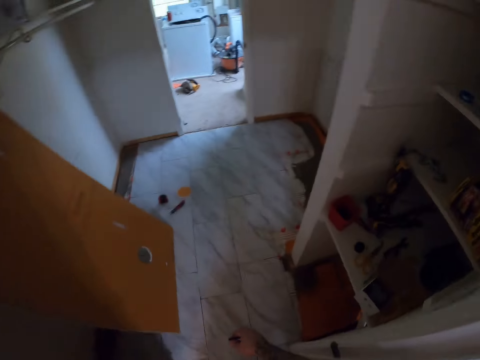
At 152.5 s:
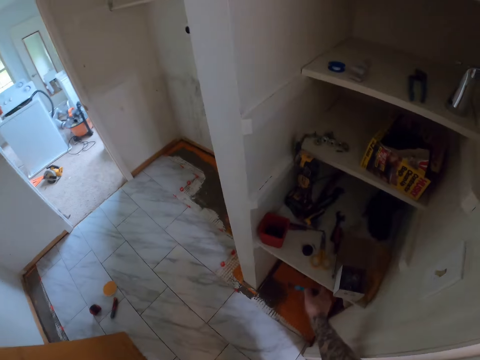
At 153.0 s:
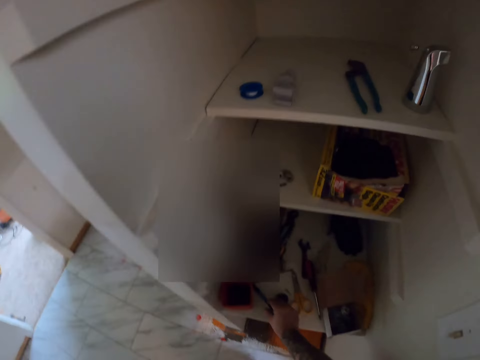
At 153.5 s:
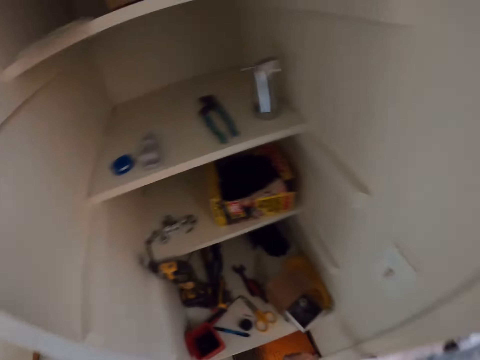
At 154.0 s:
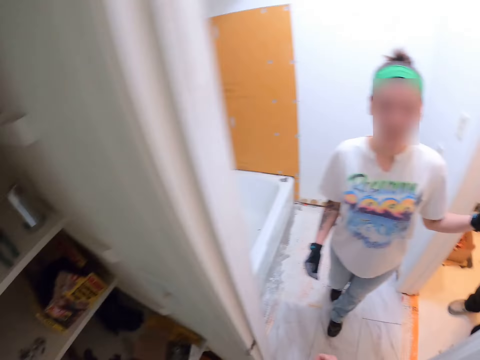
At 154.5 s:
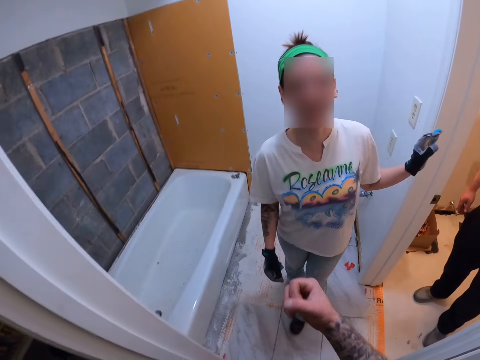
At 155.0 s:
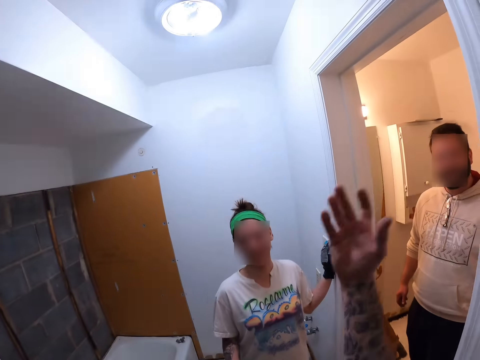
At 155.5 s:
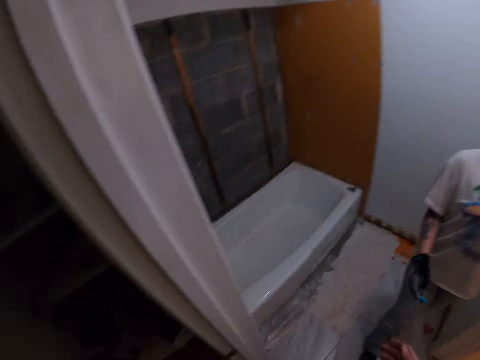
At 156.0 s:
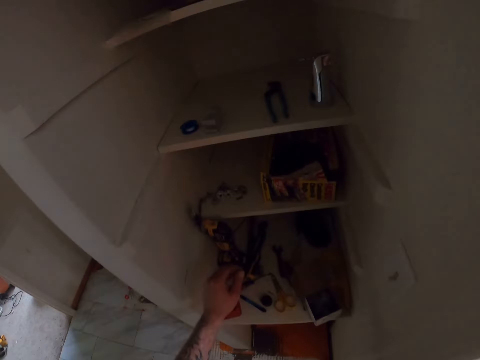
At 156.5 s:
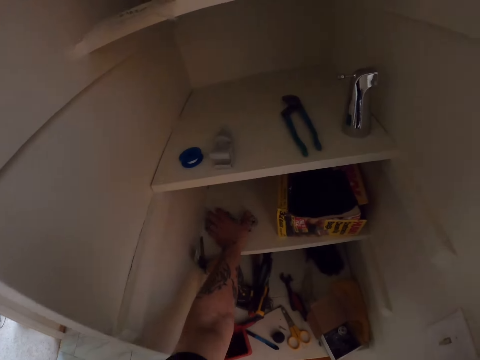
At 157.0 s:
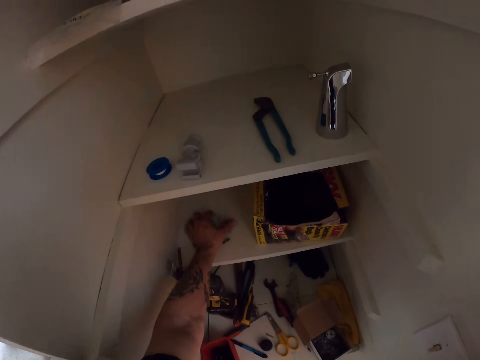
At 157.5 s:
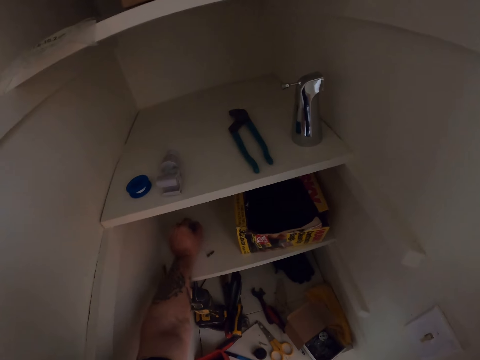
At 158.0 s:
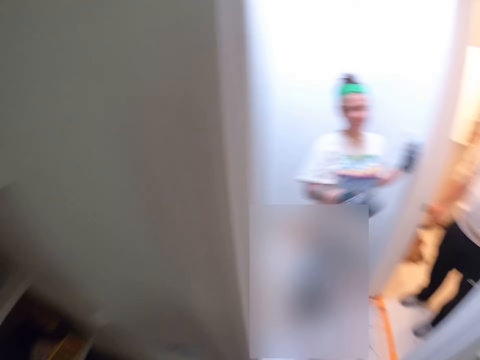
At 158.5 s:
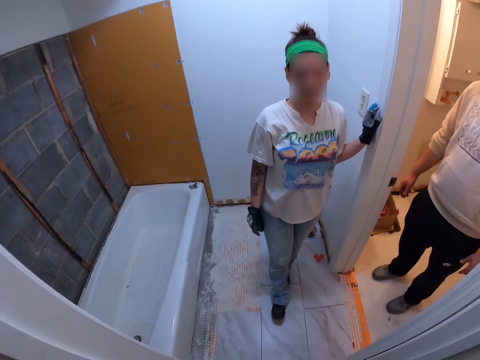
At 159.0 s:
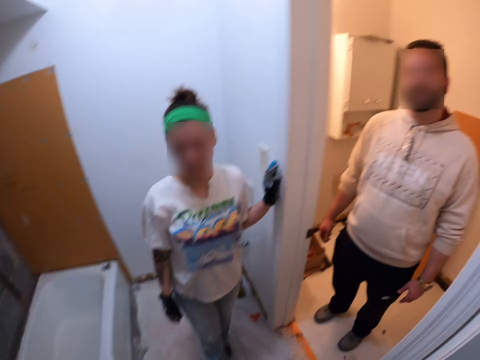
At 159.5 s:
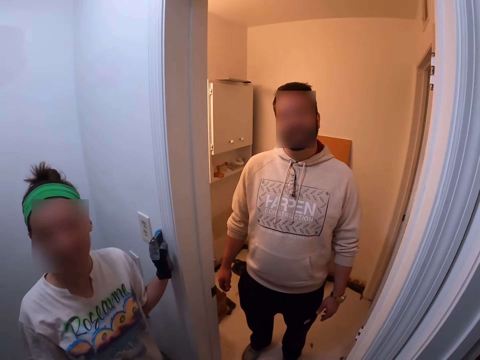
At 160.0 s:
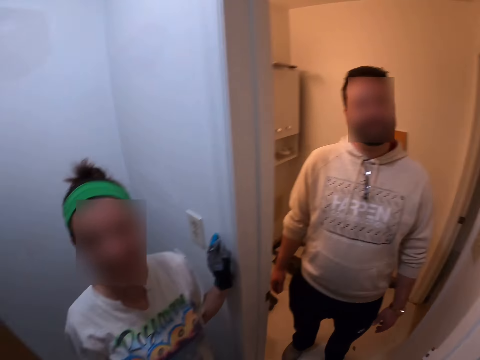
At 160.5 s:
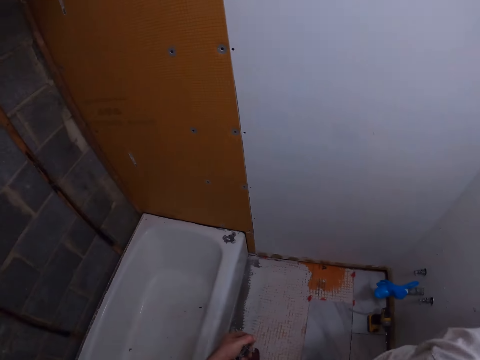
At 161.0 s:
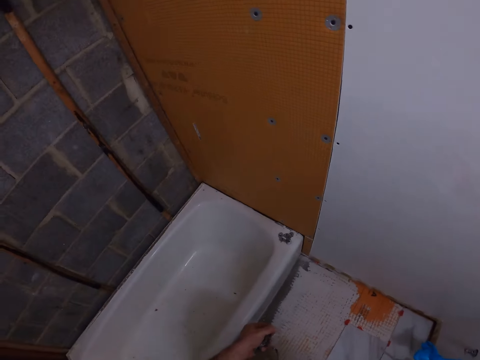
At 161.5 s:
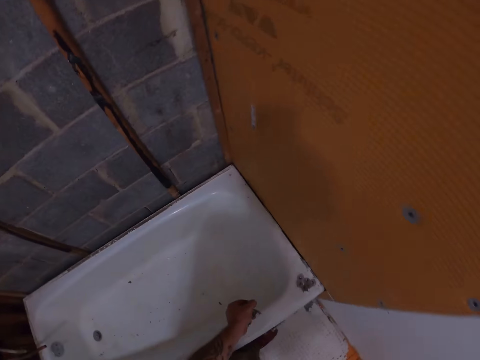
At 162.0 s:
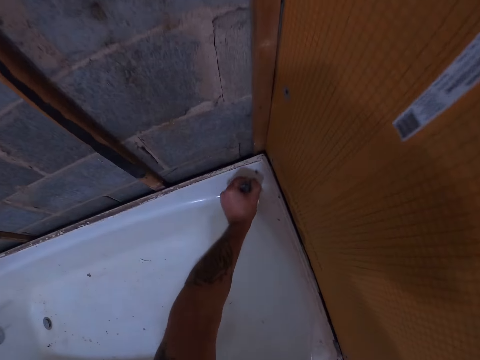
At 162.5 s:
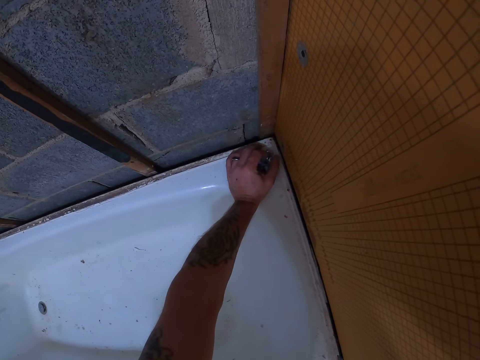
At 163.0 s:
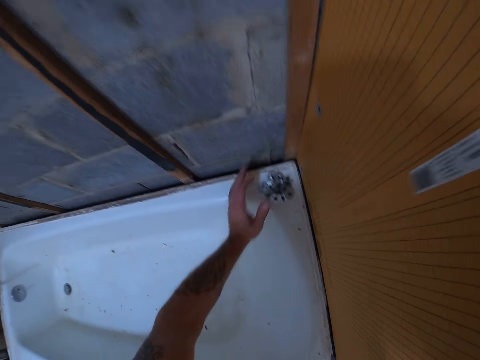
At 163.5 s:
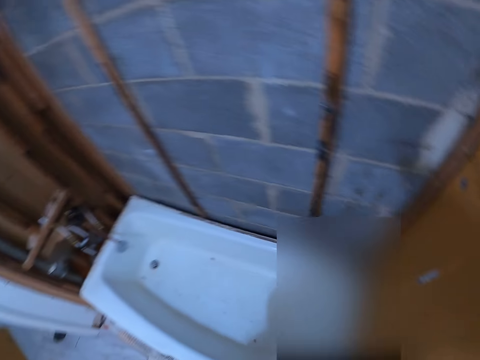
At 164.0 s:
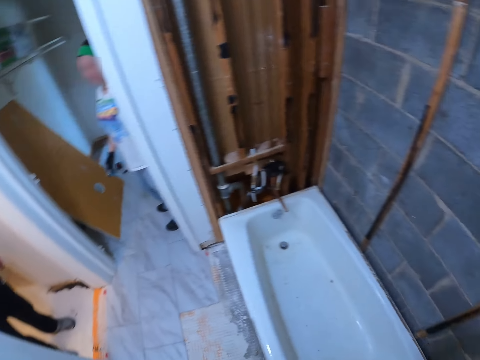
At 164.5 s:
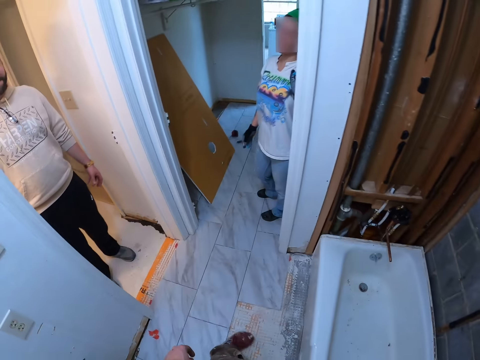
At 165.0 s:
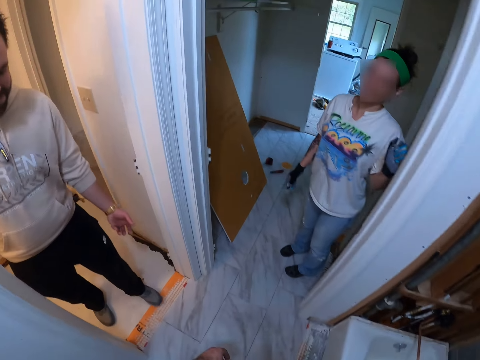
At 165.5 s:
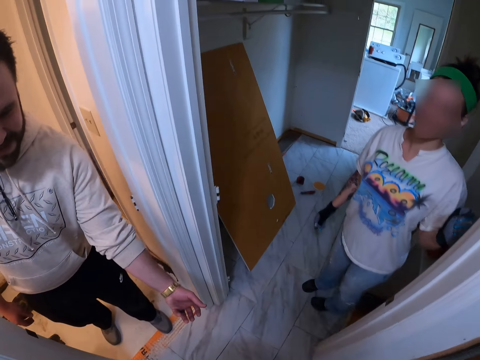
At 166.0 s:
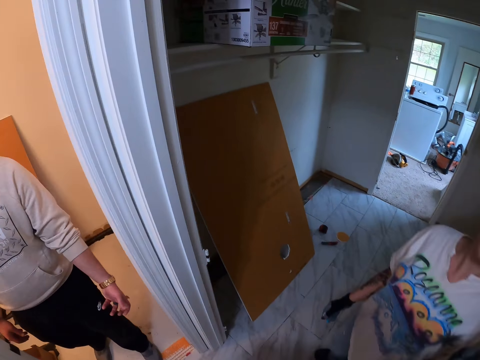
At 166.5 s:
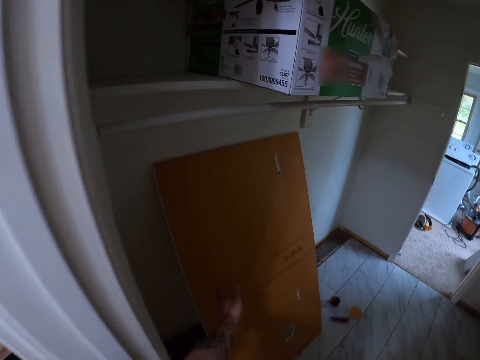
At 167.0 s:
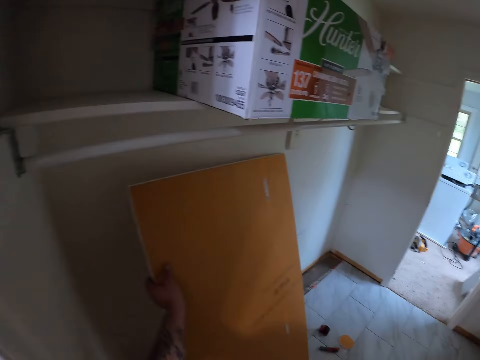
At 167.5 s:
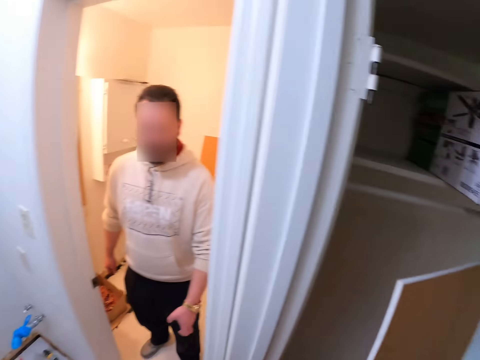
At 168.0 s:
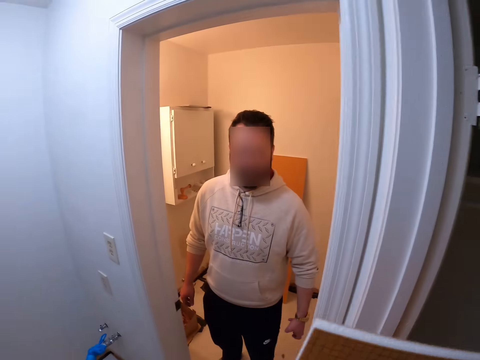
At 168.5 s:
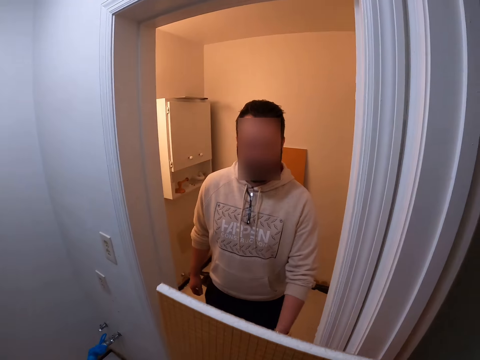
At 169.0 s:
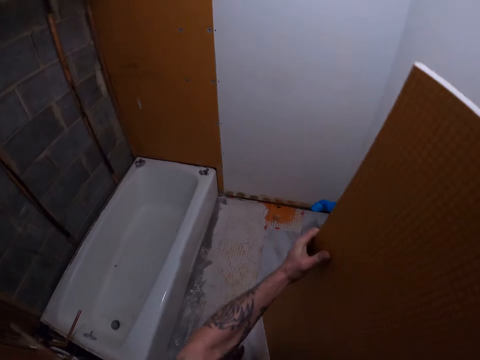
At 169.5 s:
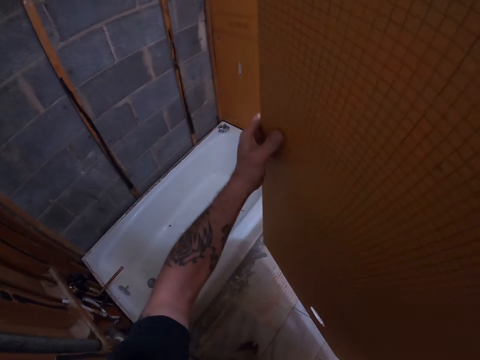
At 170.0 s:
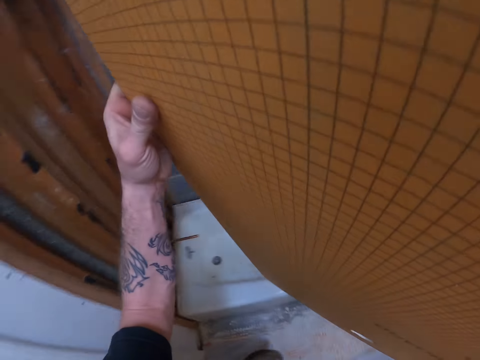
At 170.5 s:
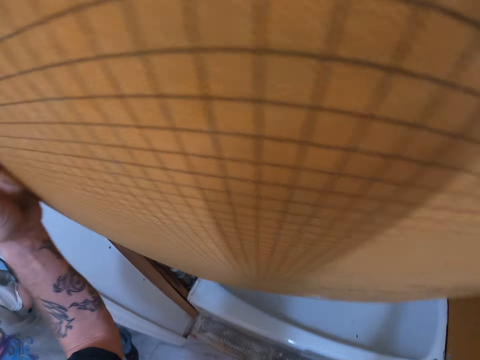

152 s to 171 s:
The camera wearer drops the pen in the shelf. They move. They pick some tile backer washers from the shelf. They drop the tile backer washers on top of a bath tub. They move. They pick the tile backer board against a wall. They move the kerdi board.

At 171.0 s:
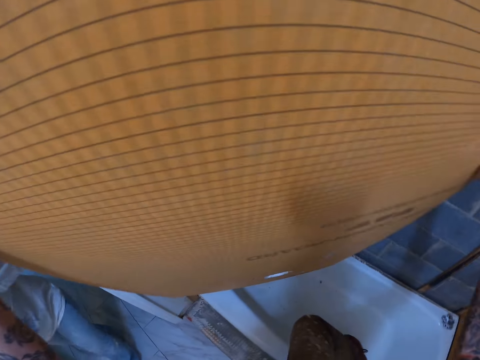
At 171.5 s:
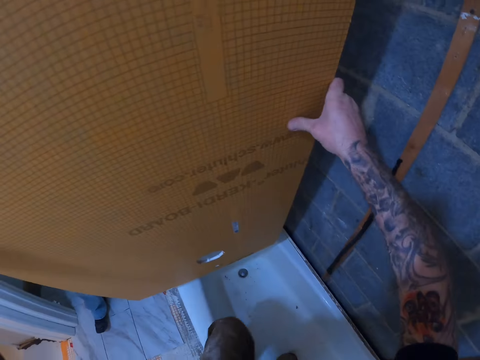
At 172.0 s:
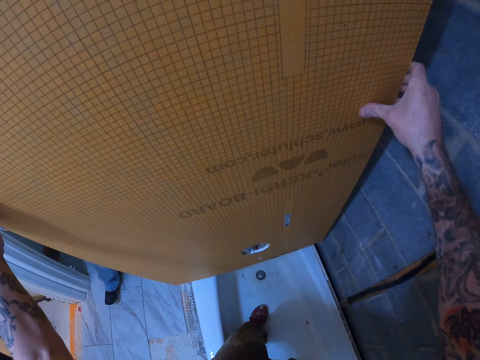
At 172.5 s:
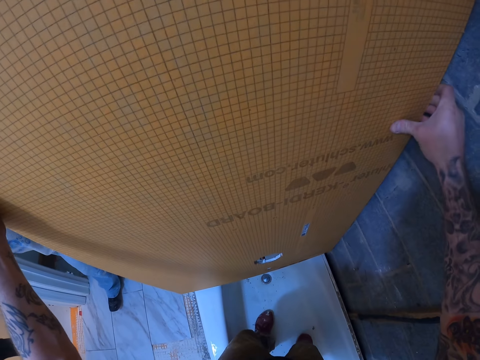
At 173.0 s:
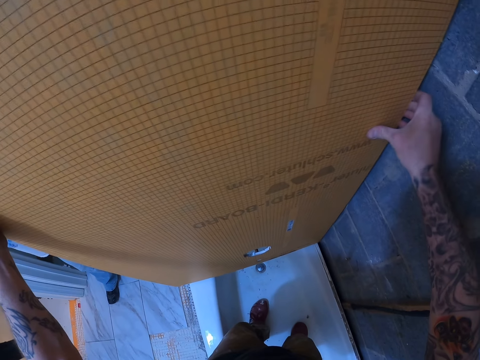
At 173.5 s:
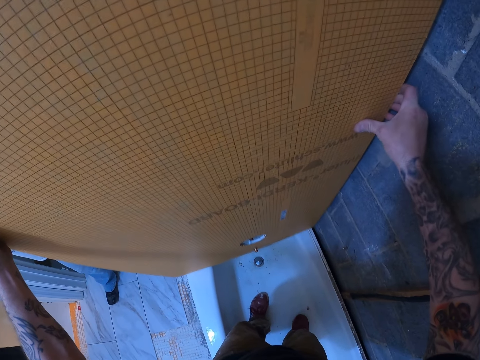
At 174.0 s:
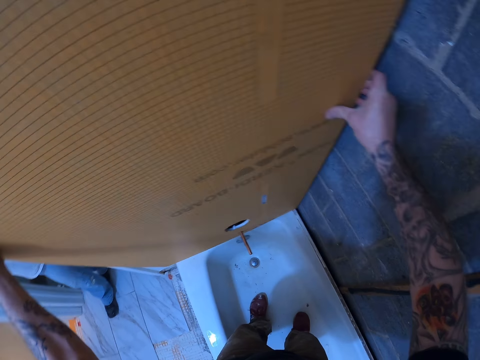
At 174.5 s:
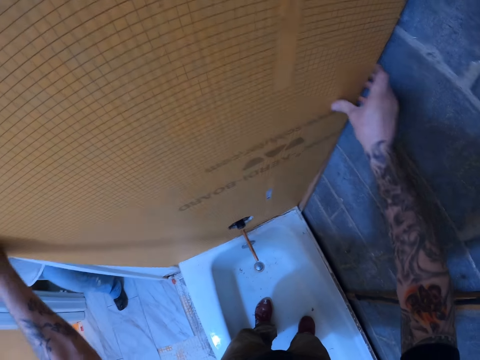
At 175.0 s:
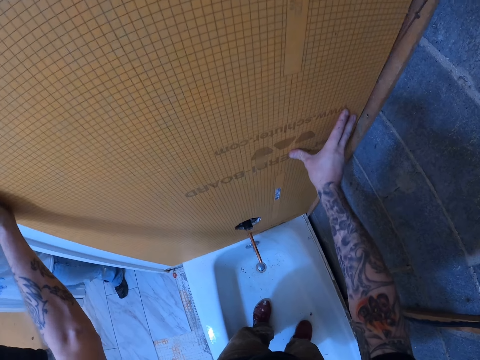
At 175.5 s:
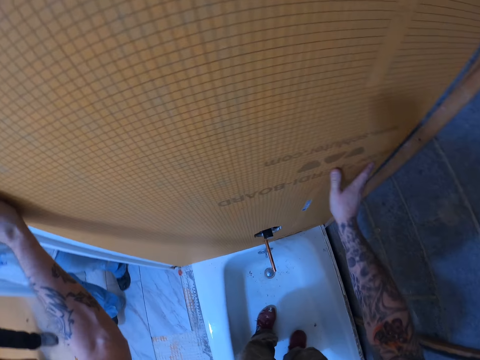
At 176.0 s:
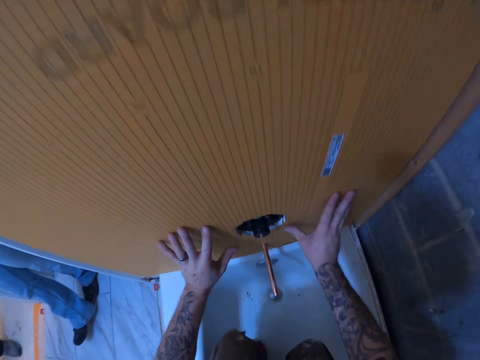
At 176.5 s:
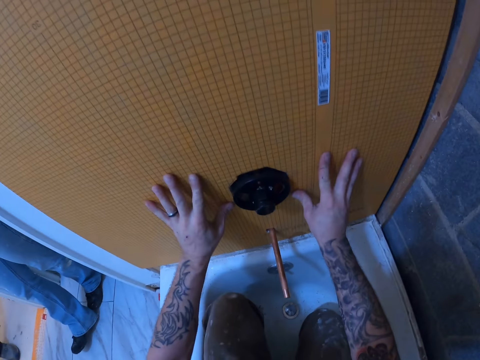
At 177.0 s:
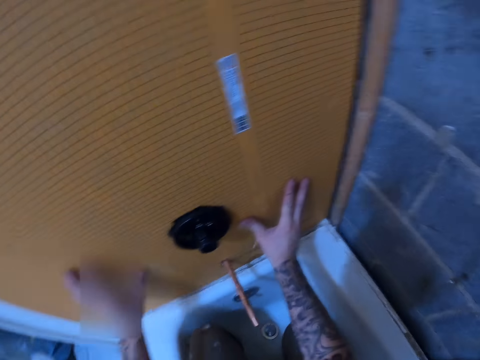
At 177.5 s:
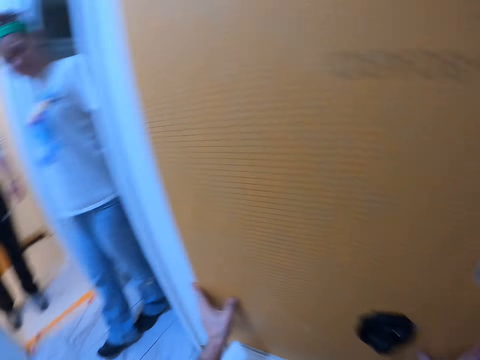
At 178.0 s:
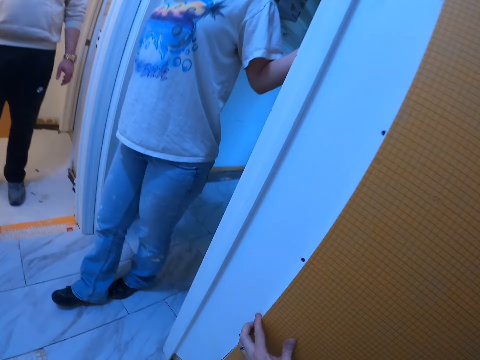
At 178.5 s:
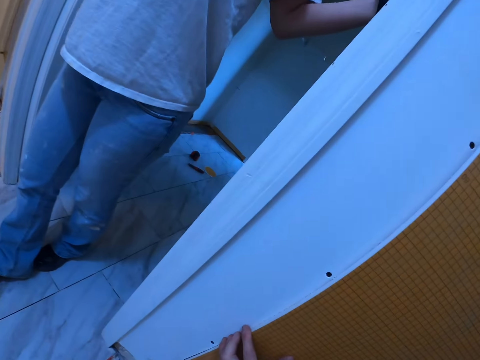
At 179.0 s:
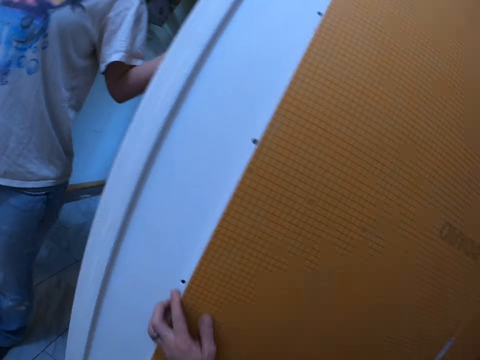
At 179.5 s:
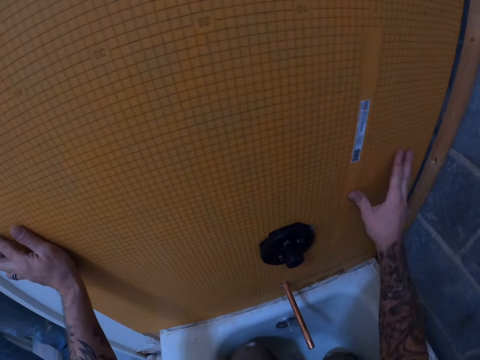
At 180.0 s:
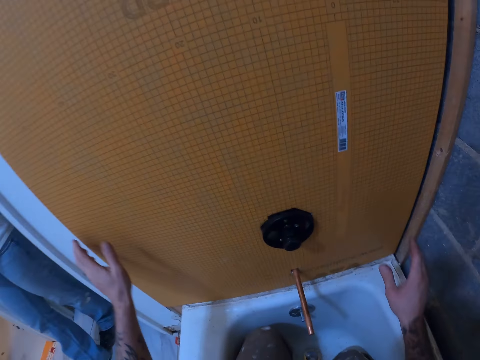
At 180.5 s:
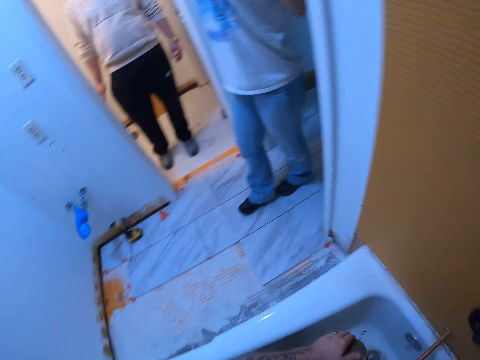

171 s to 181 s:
The camera wearer inserts the tile backer board against a wall.
